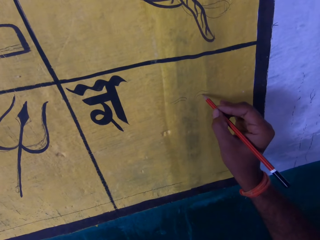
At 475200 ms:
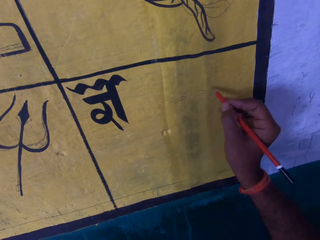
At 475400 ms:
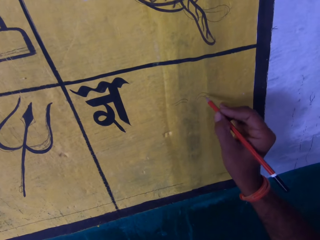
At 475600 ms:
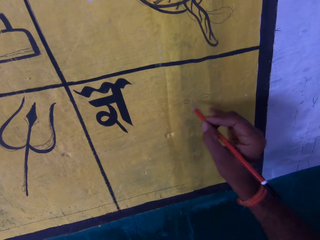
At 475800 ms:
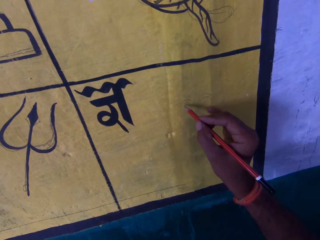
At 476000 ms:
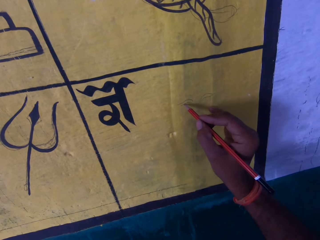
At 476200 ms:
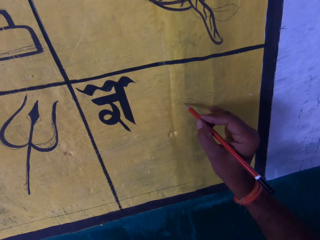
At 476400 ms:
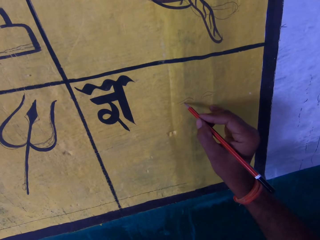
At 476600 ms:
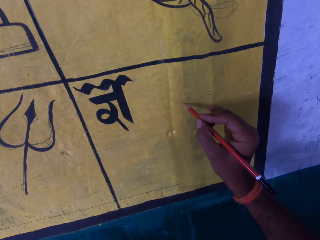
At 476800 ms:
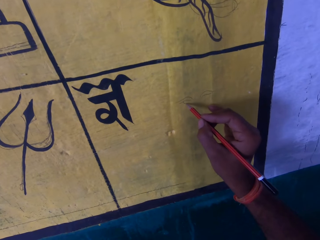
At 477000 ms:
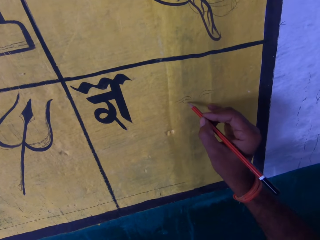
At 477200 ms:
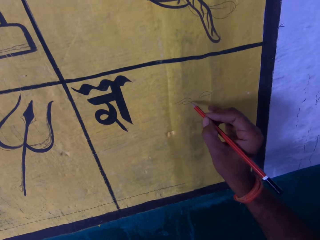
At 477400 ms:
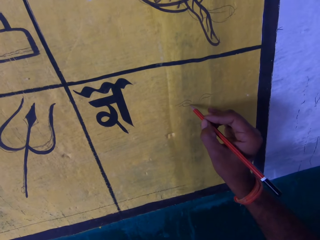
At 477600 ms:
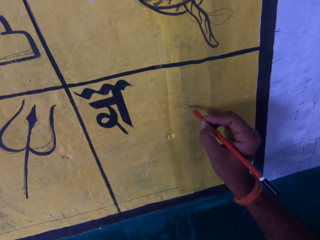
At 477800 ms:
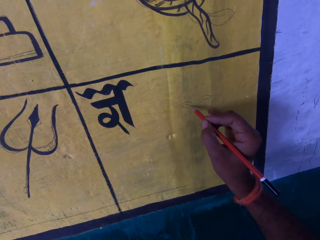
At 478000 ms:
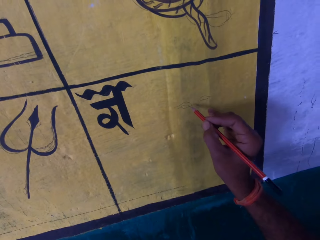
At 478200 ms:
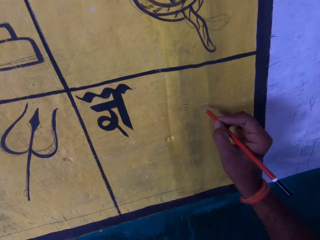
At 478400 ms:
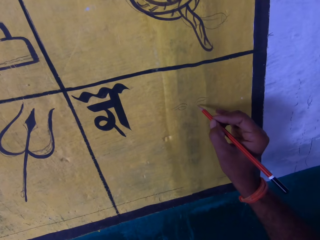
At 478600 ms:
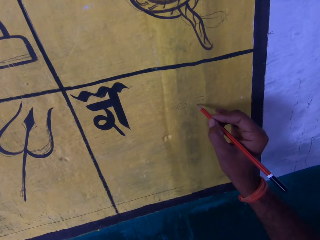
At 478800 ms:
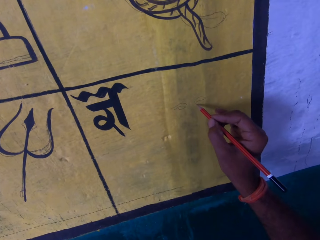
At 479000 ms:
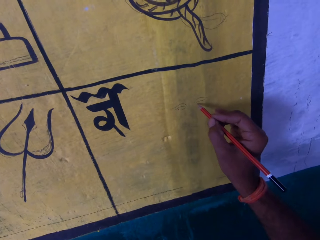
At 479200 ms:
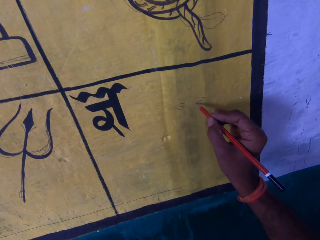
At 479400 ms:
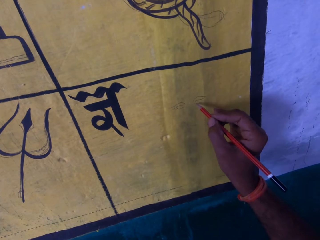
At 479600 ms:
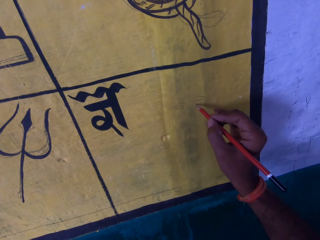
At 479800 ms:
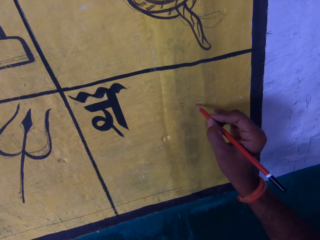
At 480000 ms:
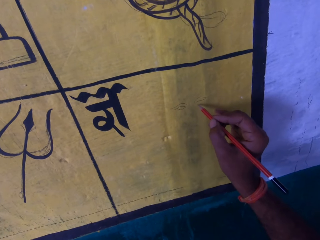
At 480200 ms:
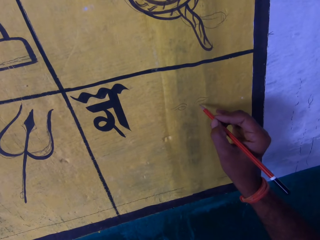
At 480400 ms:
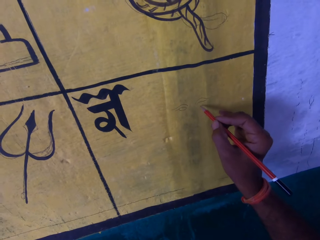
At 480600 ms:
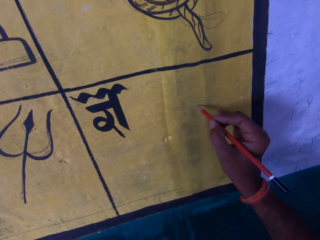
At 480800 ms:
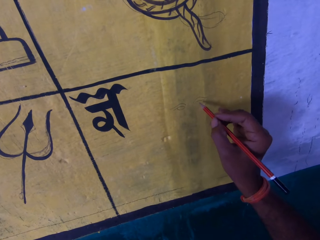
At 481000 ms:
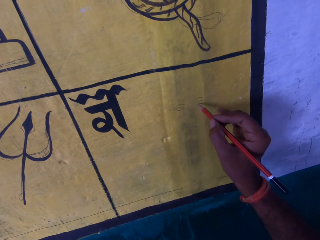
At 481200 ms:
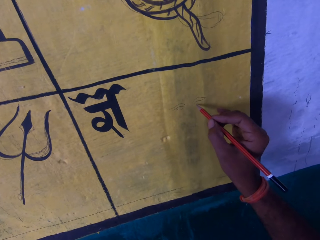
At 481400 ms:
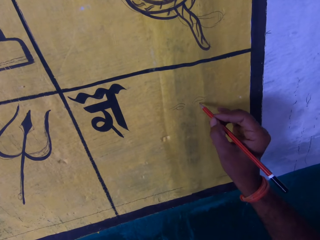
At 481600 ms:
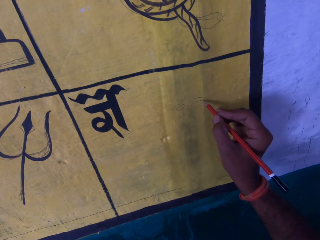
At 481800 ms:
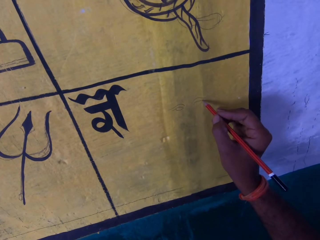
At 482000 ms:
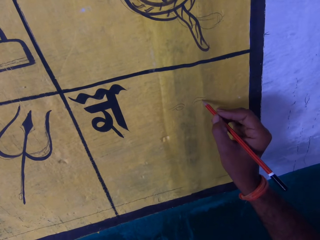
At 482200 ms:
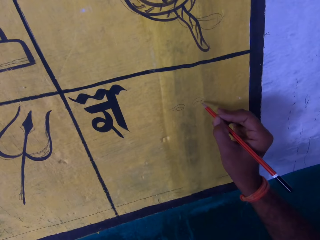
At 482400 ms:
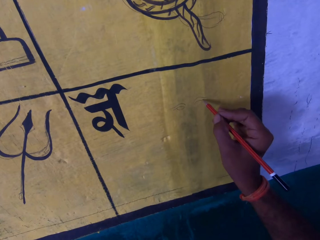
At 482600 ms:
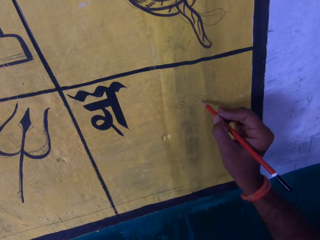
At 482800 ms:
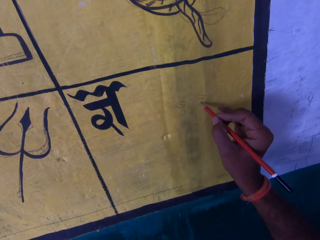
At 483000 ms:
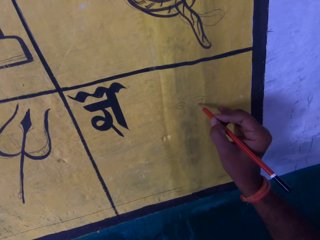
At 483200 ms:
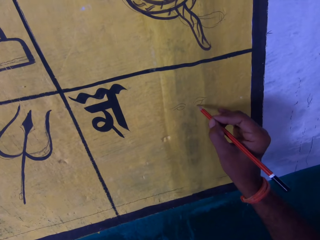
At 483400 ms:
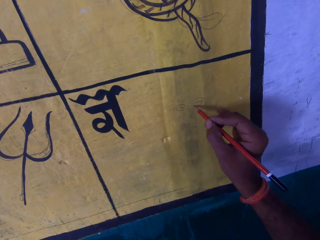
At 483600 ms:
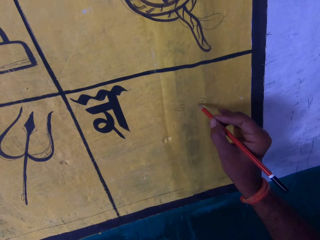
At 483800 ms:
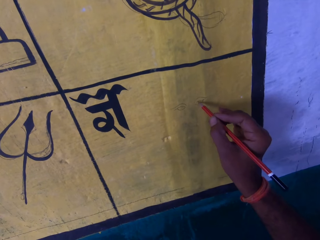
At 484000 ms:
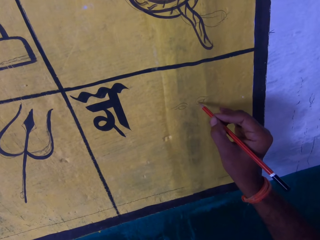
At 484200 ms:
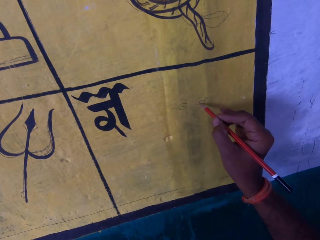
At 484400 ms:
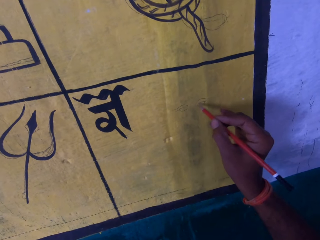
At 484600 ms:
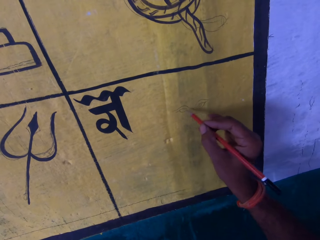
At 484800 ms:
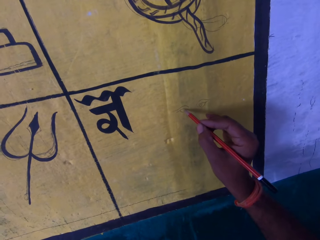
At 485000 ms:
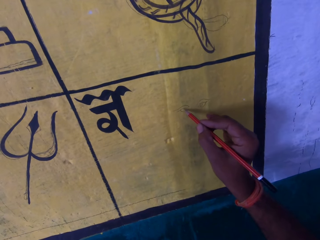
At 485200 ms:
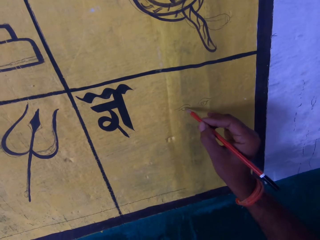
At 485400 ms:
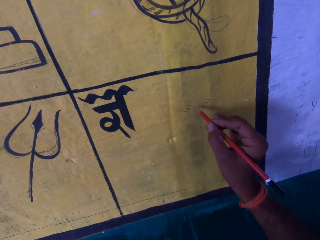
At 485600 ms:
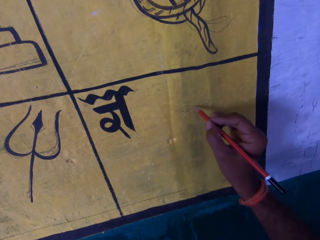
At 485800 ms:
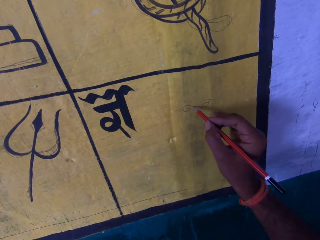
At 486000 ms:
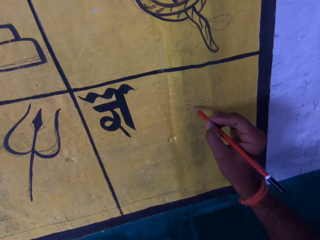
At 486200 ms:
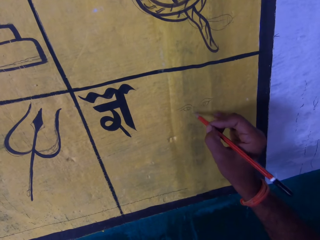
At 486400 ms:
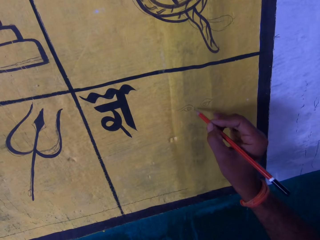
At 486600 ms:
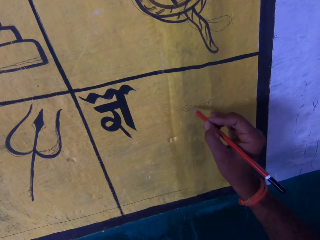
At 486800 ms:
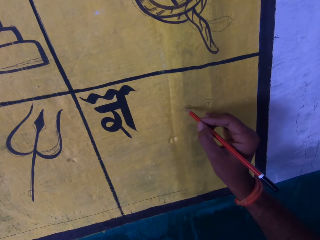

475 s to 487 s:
The camera wearer sketches on the drawing board. They hold a pencil.

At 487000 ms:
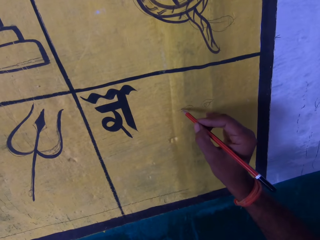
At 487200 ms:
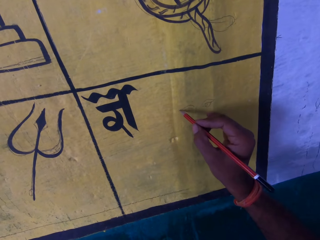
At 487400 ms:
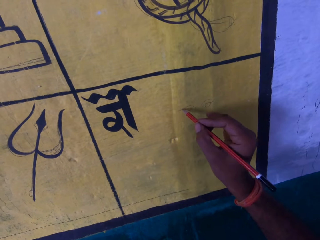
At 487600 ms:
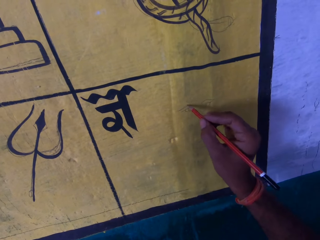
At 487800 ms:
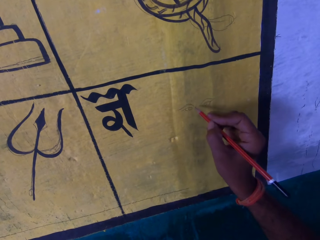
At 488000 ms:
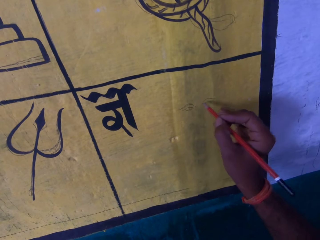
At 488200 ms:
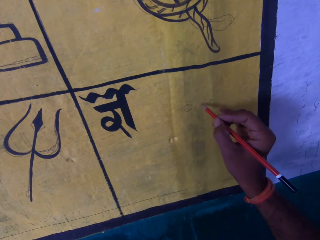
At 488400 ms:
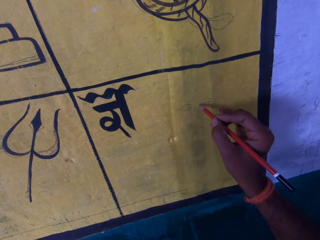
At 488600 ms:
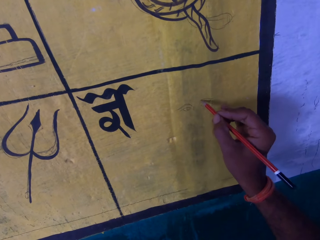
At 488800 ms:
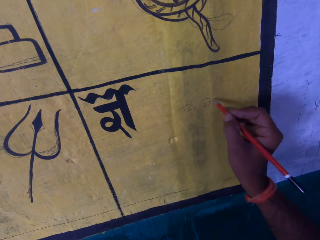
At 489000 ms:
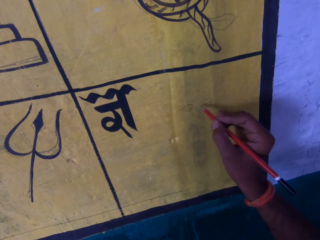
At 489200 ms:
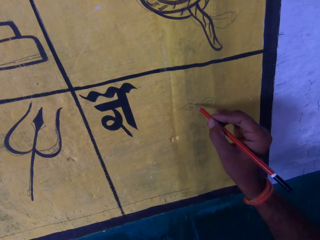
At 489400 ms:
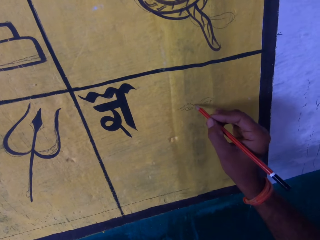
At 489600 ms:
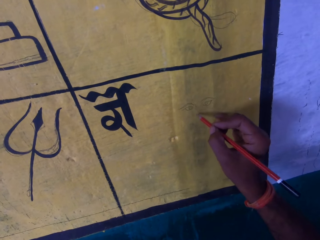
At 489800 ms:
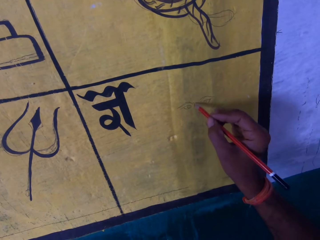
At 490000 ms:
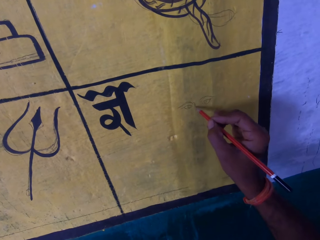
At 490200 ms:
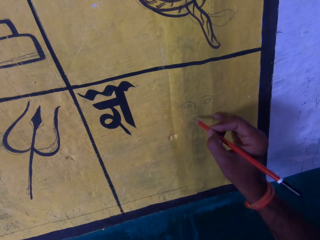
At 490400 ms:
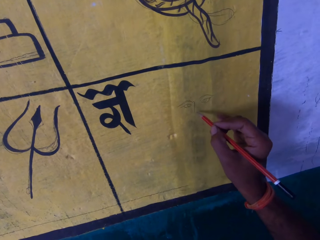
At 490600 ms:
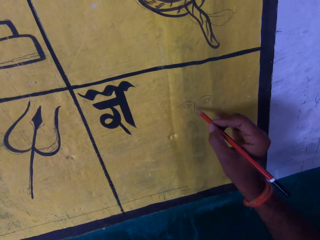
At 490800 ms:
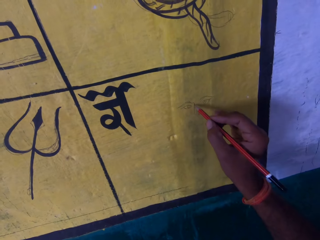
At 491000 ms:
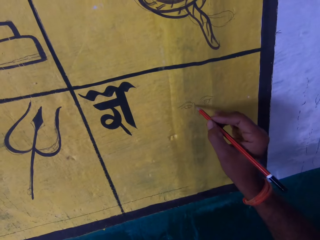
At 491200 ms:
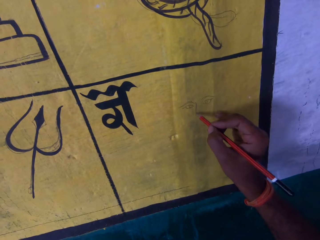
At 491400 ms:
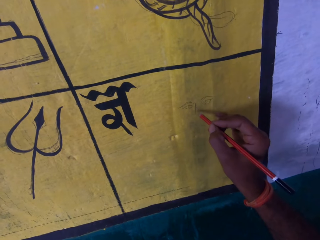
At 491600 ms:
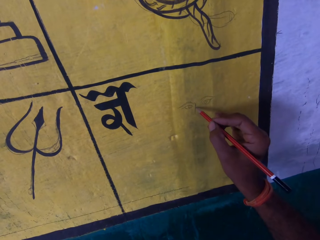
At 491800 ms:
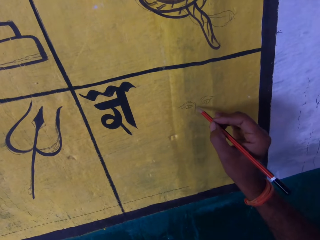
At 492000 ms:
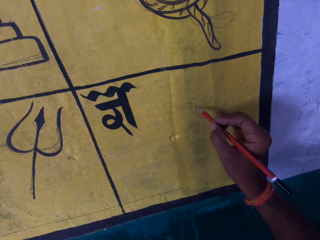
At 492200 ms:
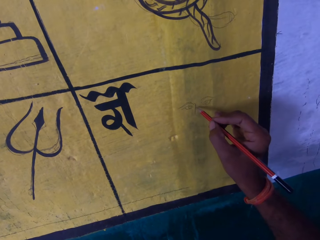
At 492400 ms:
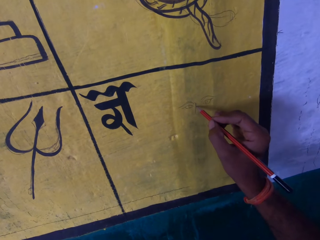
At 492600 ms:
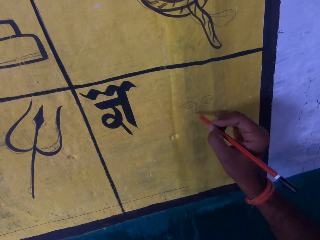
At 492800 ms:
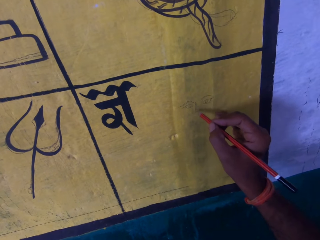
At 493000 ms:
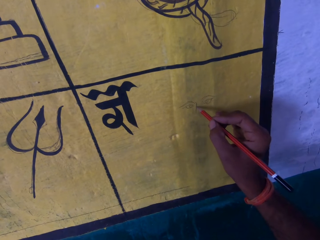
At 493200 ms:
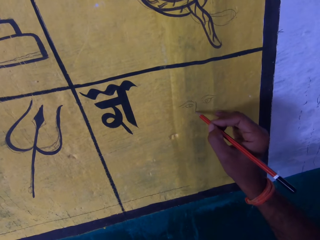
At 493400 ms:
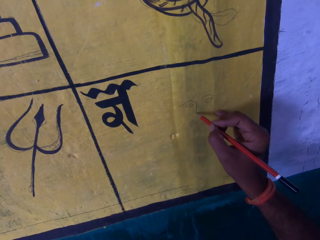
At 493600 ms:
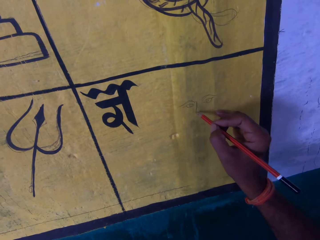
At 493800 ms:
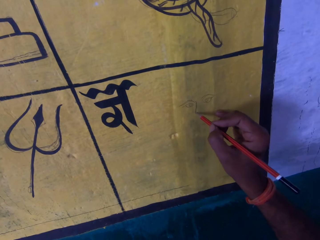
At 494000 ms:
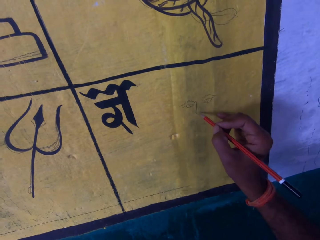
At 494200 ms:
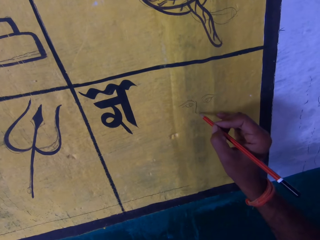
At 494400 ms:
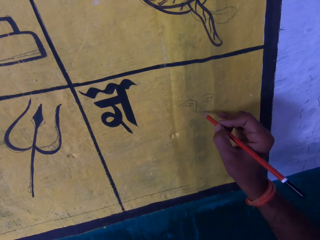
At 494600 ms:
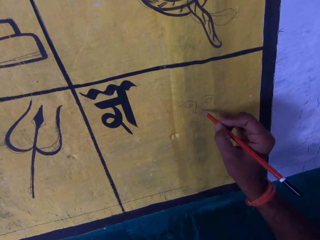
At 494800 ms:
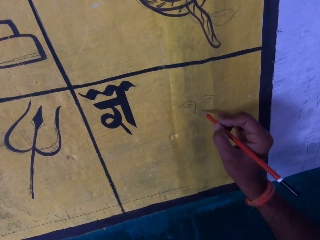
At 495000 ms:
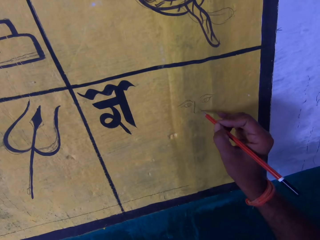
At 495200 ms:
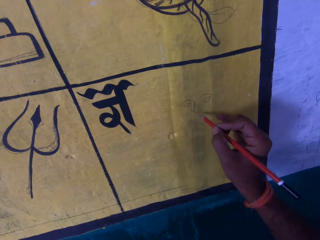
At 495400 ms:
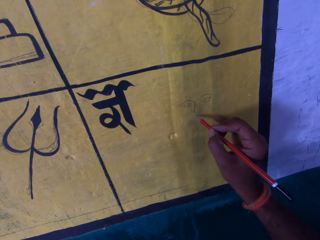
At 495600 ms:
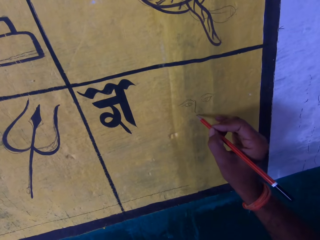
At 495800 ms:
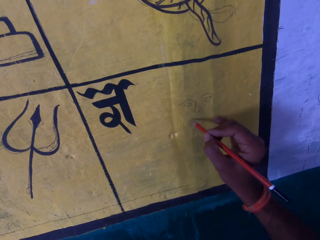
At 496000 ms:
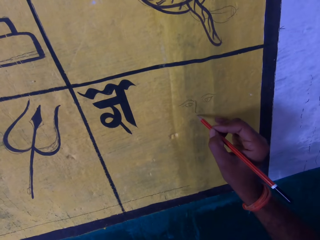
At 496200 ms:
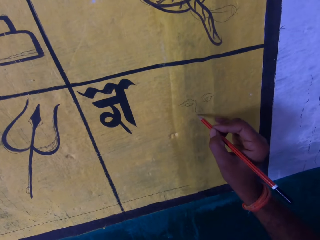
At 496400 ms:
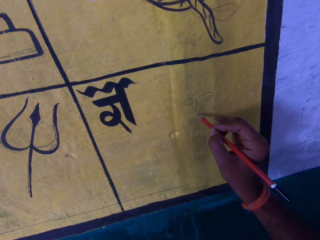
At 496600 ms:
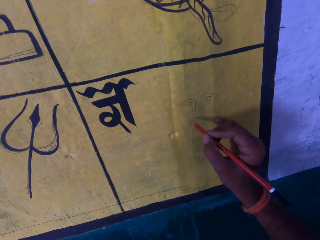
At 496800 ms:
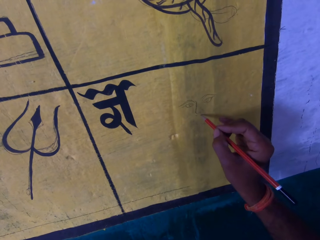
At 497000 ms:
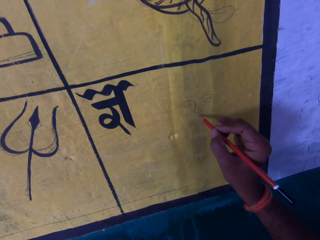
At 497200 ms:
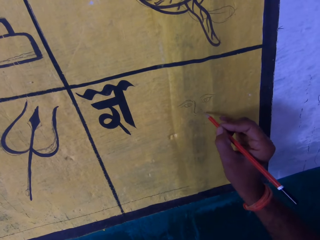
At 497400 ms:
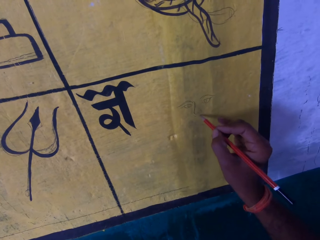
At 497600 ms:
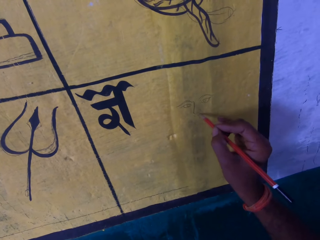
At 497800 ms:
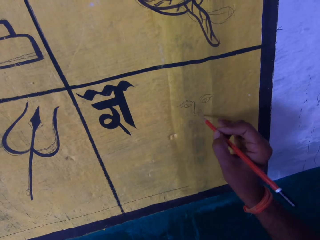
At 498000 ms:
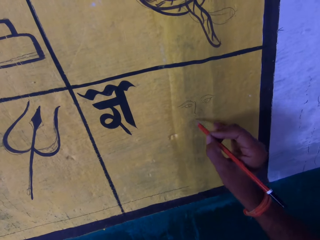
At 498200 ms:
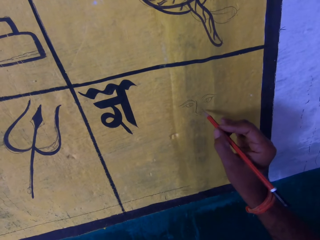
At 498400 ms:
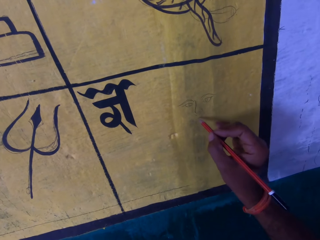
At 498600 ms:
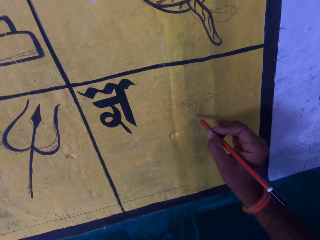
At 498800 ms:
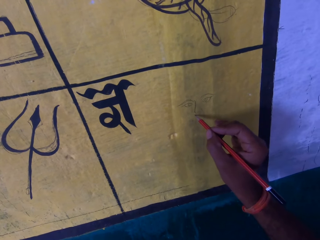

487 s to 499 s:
The camera wearer sketches on the drawing board.
